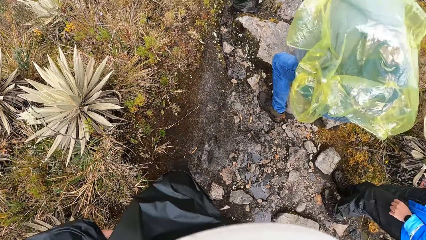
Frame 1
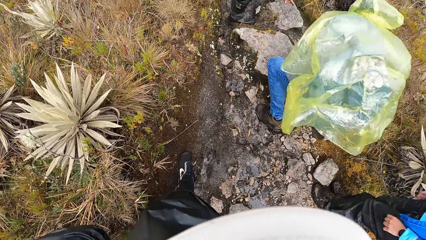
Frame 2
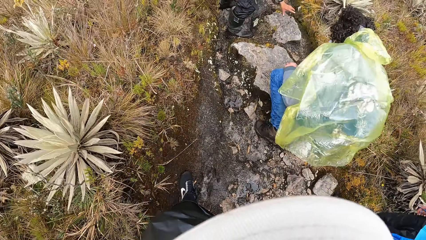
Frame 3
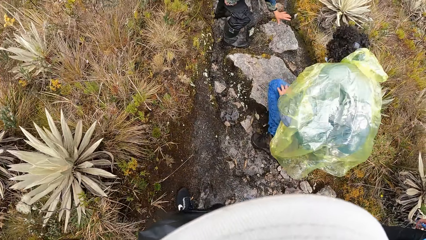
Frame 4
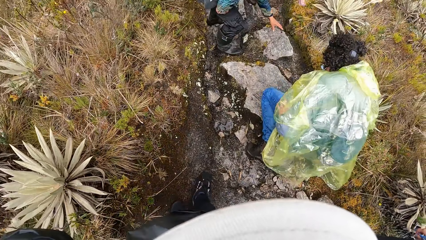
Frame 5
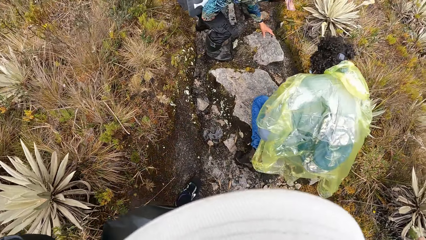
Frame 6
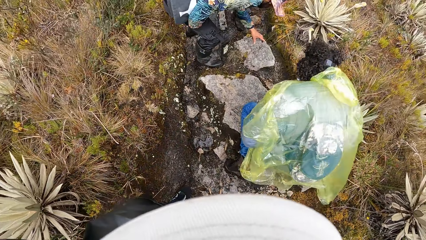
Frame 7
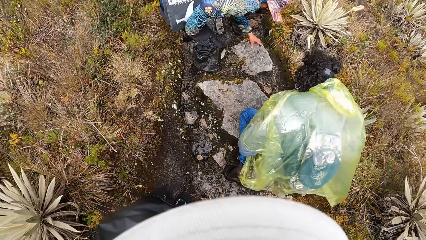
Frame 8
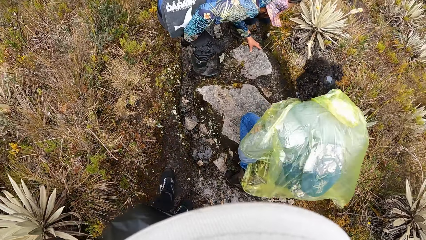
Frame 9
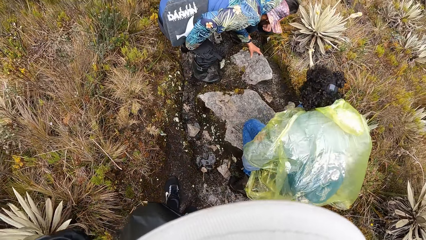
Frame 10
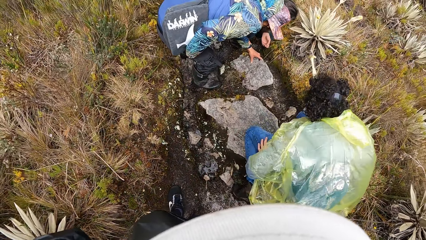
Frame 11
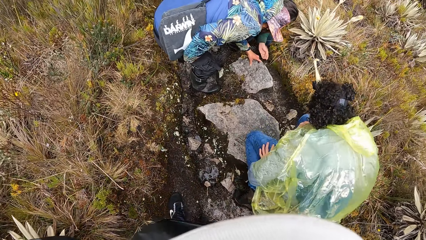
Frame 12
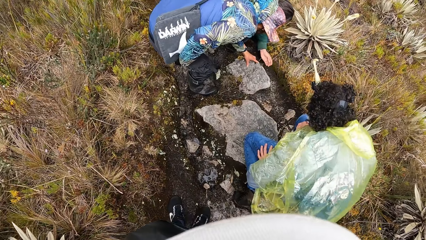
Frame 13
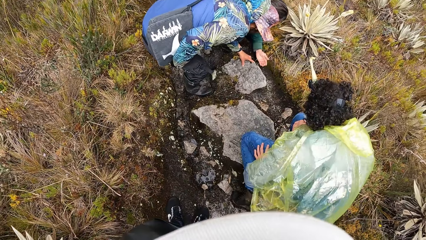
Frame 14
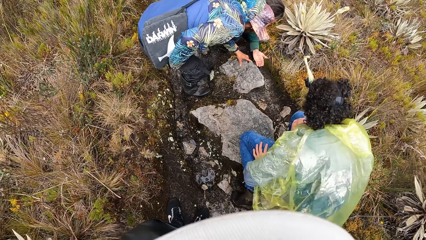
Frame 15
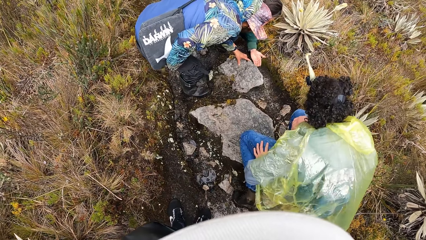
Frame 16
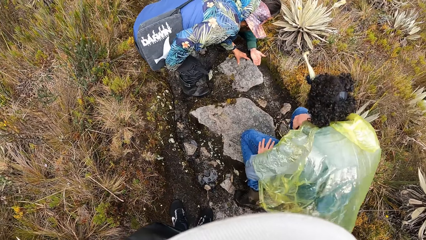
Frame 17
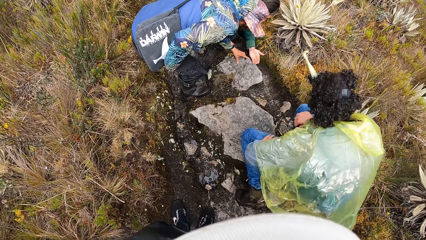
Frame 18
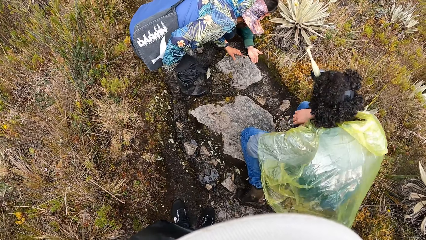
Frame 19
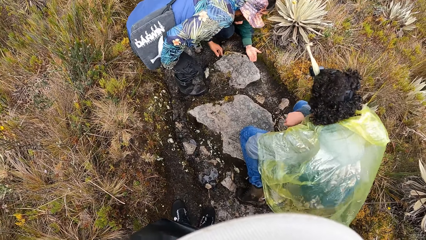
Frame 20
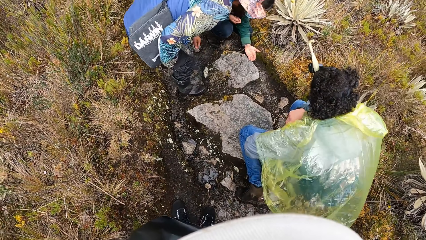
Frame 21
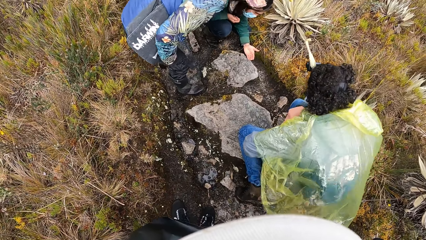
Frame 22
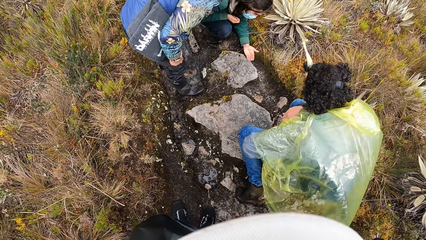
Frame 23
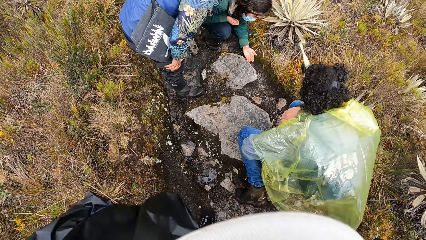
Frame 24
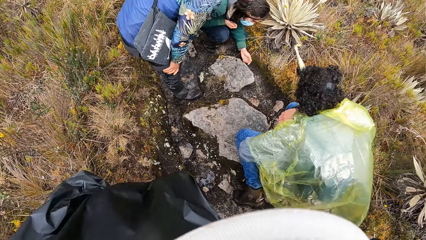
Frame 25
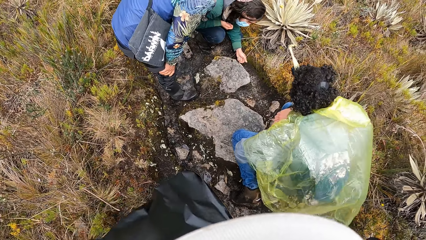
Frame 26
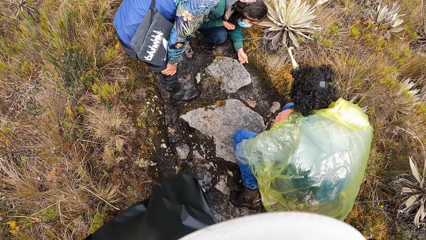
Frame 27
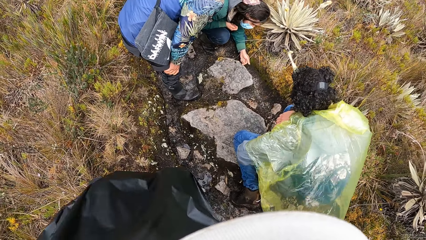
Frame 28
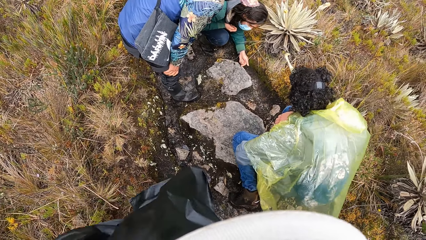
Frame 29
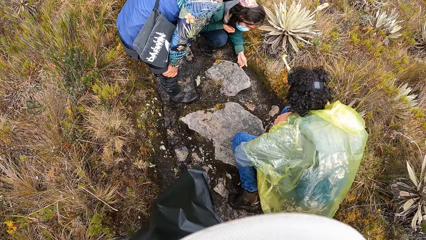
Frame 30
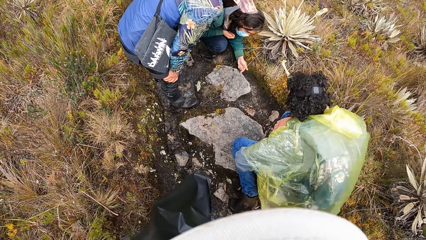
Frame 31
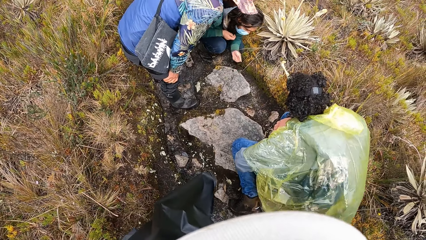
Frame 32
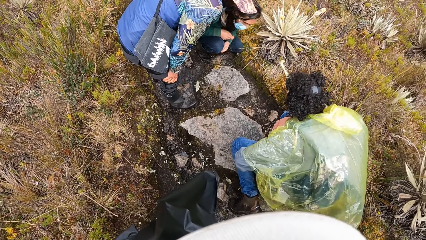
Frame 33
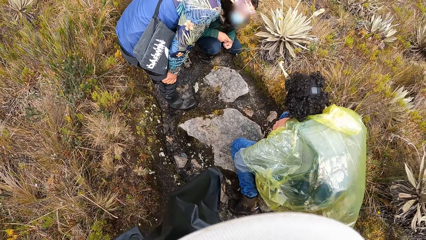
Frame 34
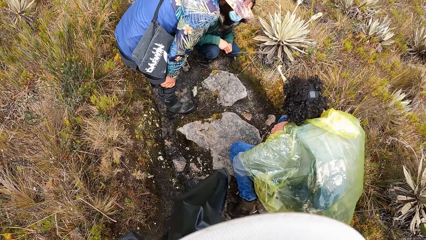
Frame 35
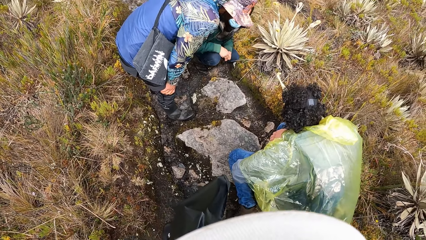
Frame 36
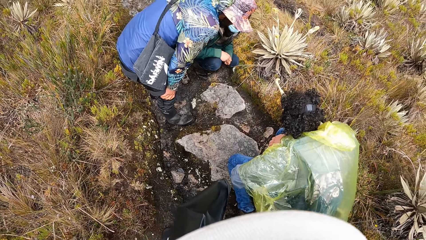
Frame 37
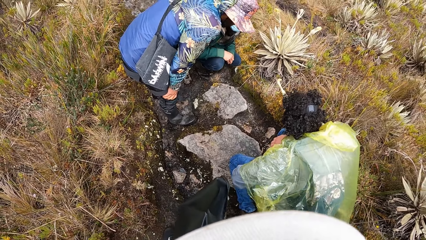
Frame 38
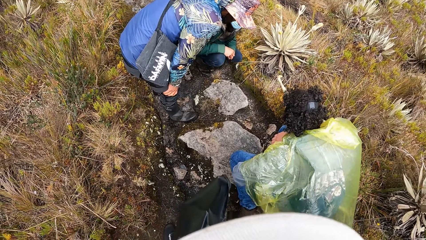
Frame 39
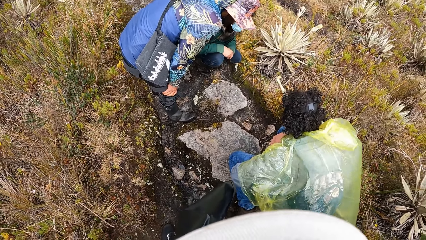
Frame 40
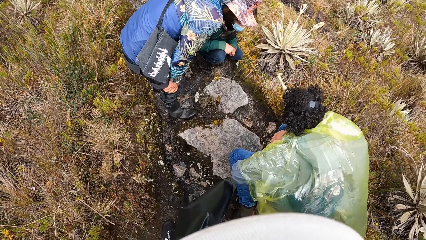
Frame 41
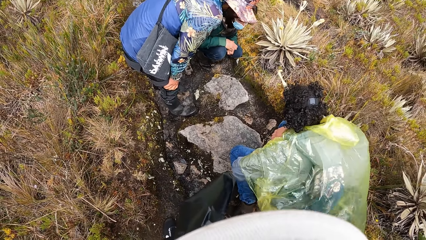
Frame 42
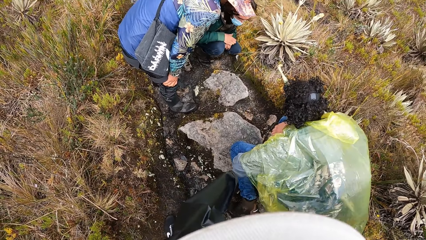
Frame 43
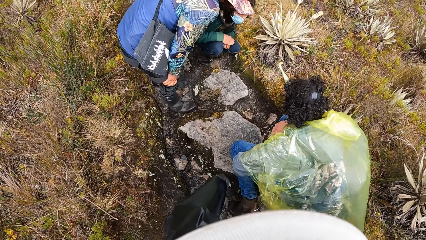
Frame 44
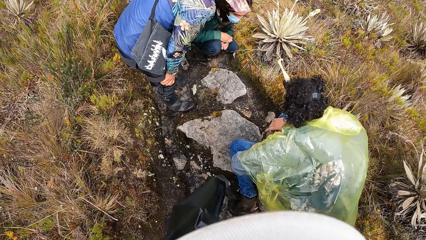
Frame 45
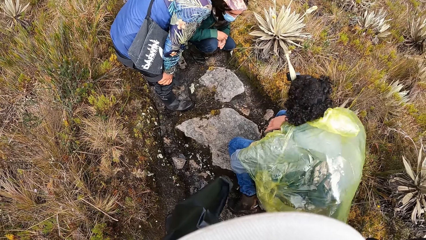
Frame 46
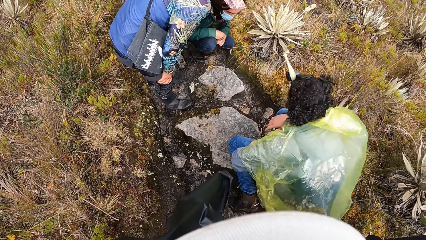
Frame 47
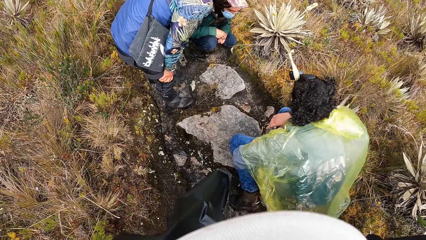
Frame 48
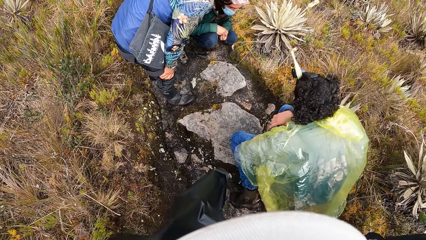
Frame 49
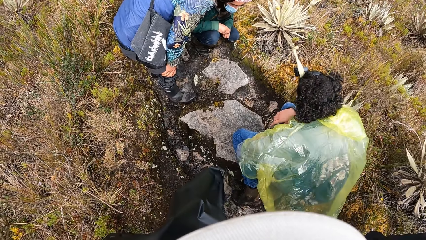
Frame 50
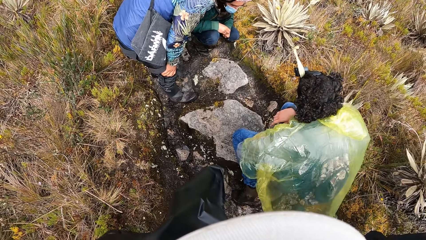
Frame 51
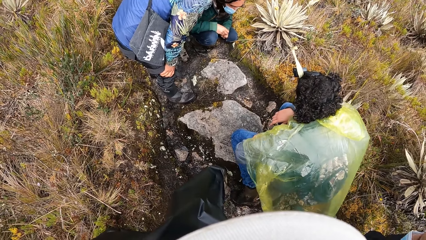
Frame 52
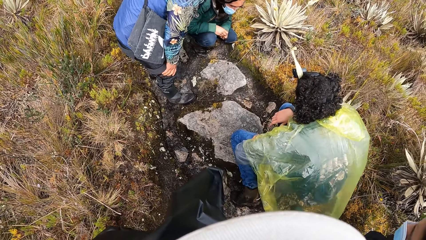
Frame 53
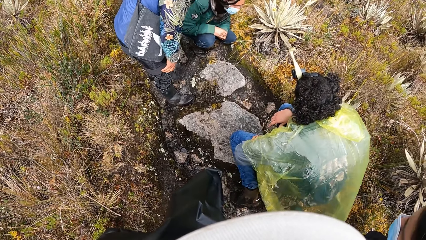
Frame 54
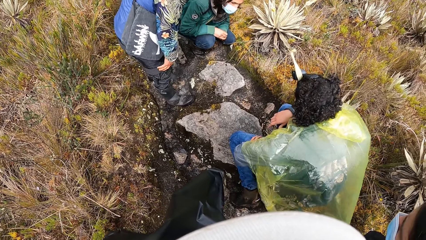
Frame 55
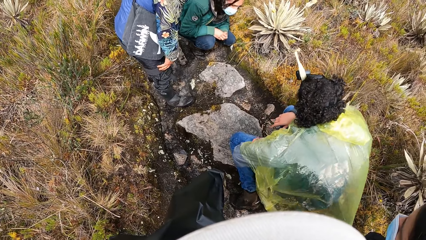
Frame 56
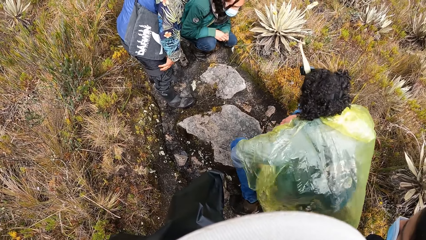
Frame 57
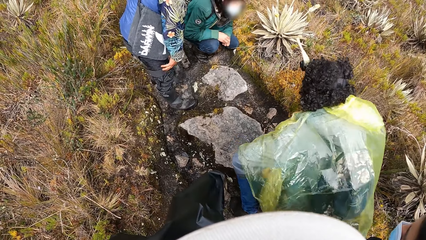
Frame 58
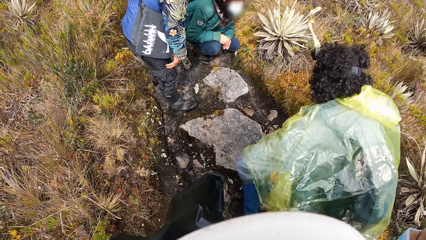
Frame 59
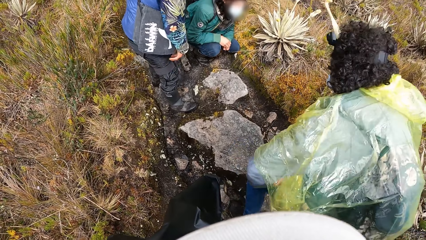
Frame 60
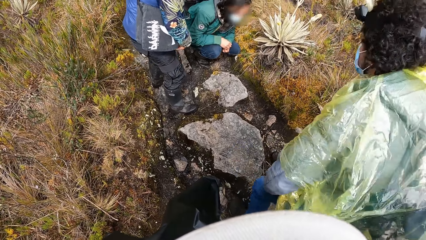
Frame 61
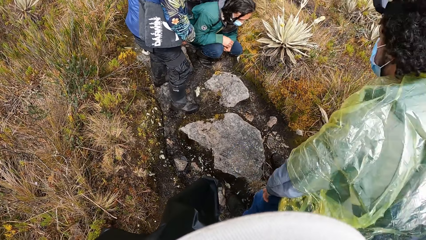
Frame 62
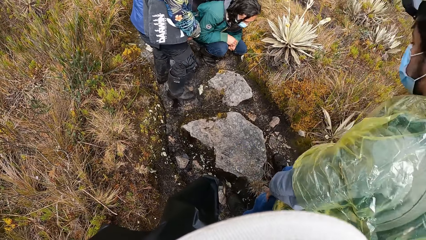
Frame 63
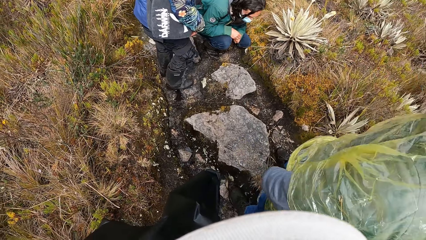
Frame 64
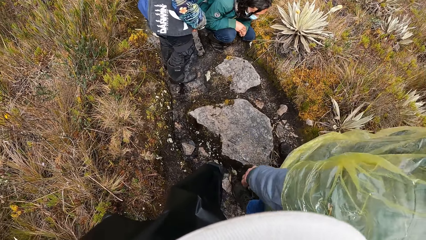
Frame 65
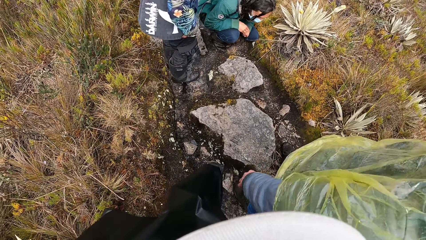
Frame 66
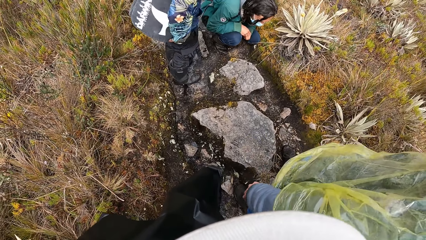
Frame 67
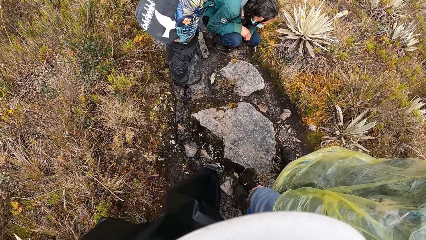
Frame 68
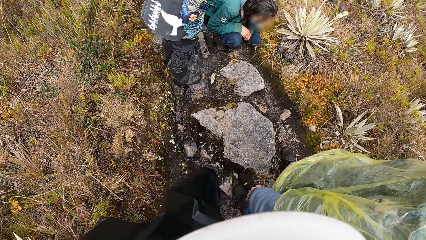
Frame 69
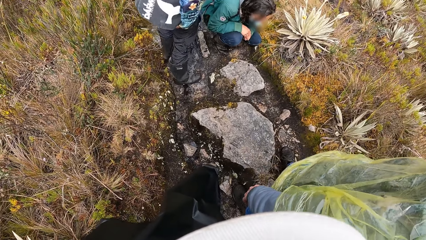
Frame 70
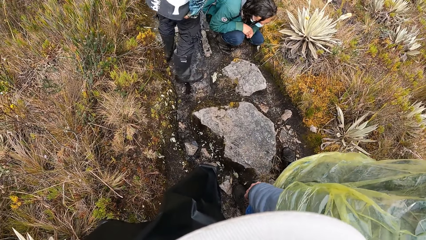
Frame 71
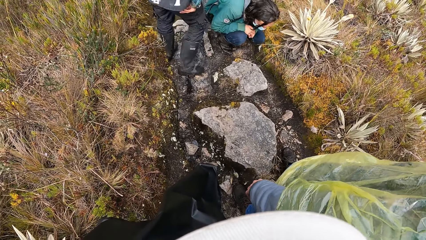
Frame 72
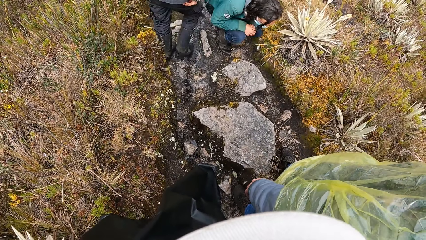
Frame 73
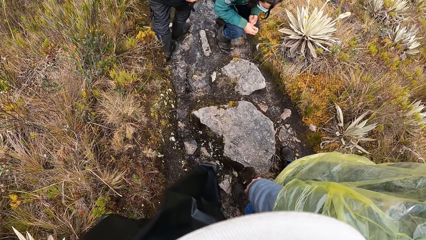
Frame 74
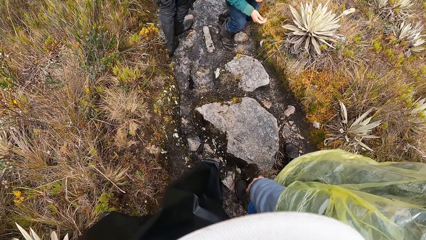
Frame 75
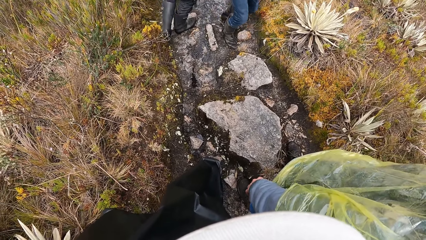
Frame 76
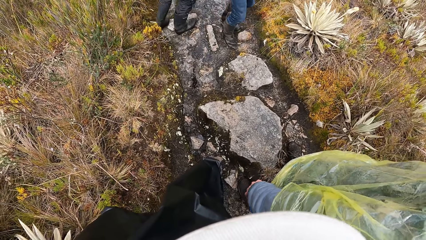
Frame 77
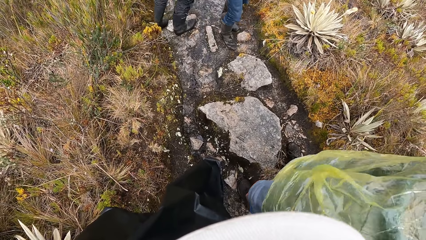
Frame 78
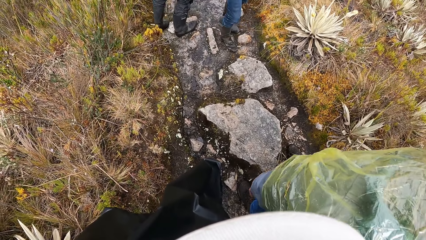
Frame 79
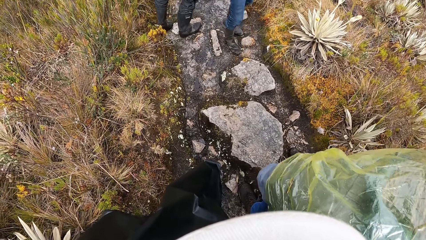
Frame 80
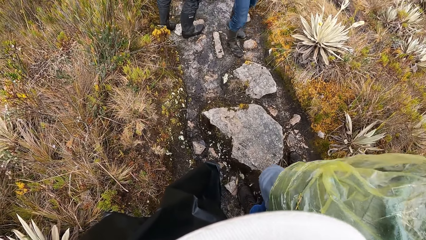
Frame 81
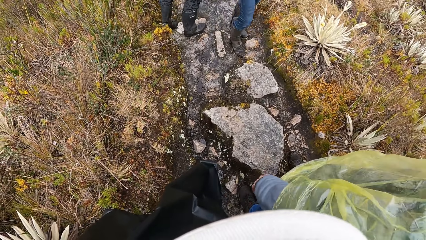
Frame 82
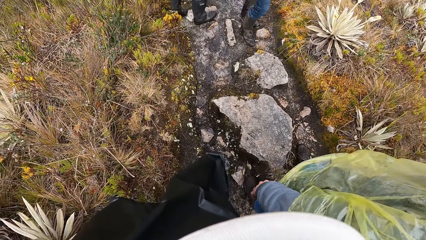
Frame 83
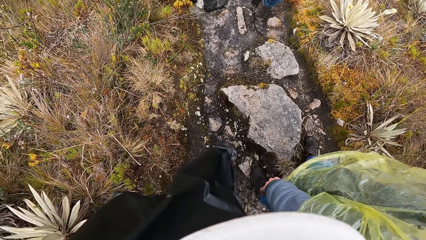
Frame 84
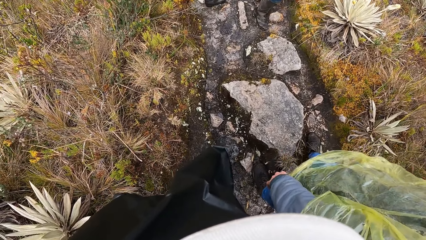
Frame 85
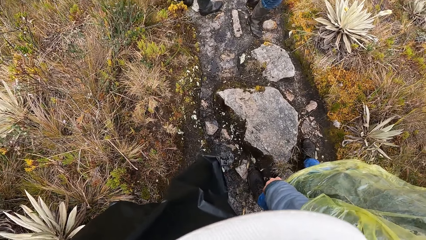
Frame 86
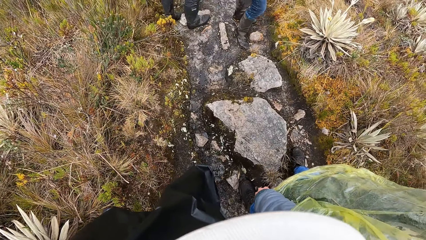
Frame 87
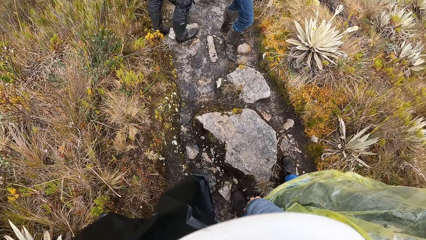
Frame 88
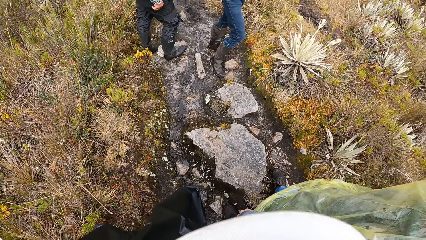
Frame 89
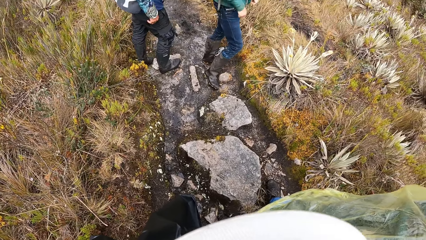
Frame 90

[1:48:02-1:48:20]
The camera wearer walks across the field. They interact with a man, a woman and another man. The other man touches a rock on the floor with his left hand.
